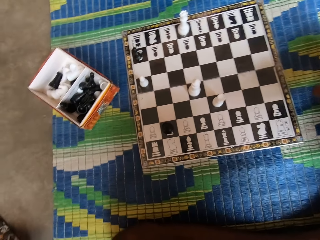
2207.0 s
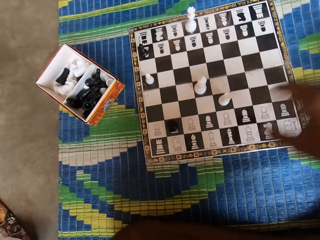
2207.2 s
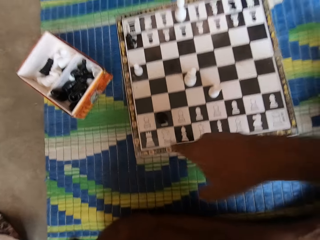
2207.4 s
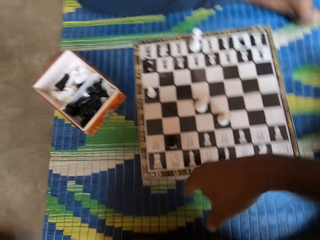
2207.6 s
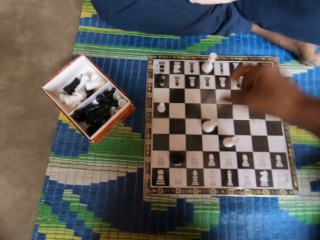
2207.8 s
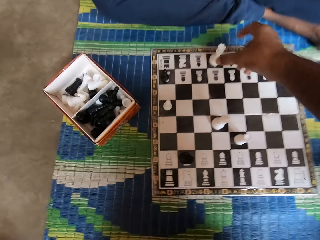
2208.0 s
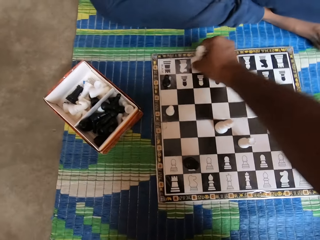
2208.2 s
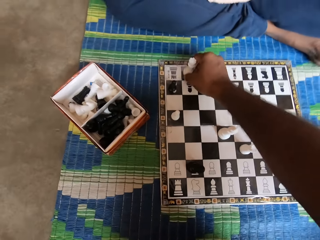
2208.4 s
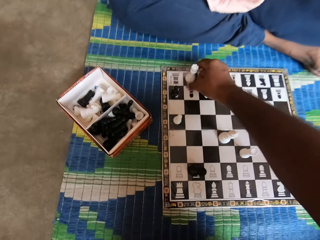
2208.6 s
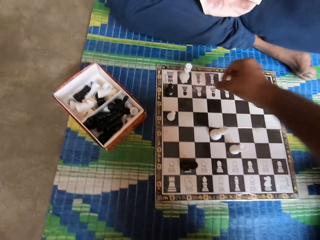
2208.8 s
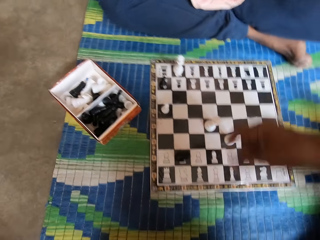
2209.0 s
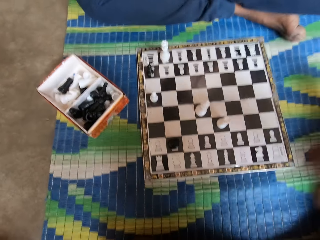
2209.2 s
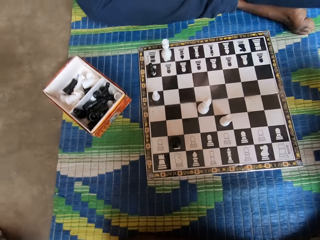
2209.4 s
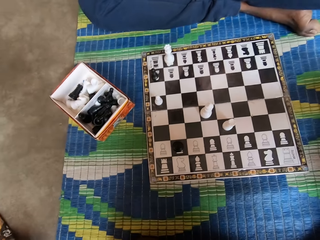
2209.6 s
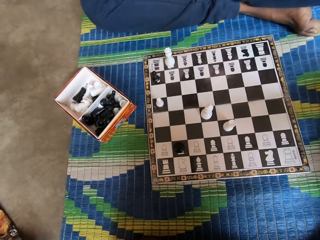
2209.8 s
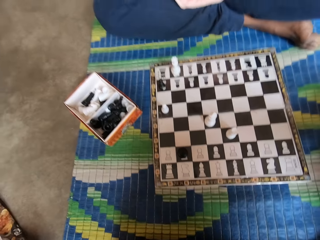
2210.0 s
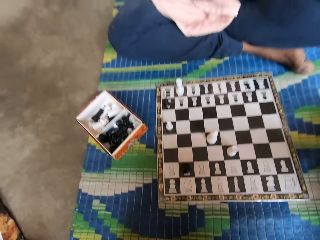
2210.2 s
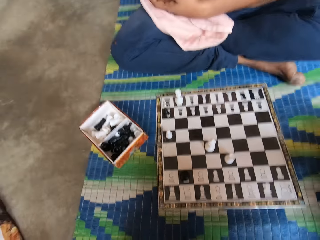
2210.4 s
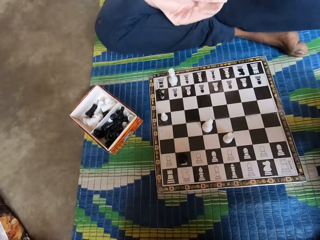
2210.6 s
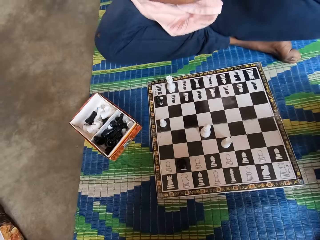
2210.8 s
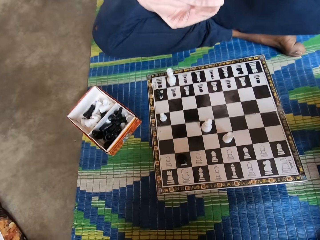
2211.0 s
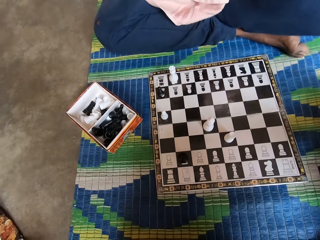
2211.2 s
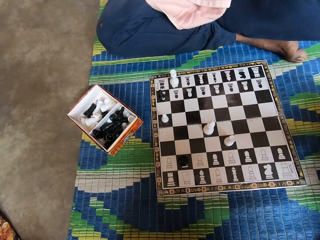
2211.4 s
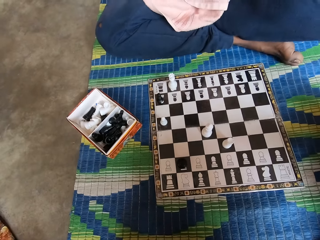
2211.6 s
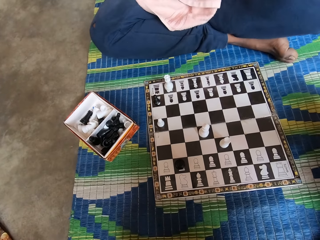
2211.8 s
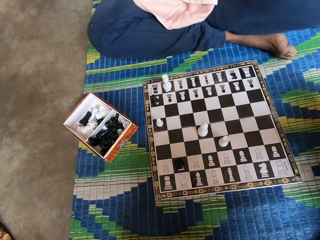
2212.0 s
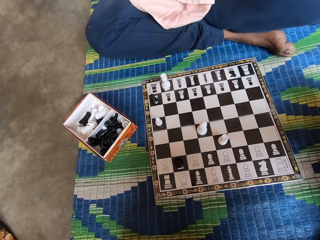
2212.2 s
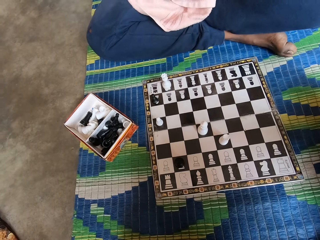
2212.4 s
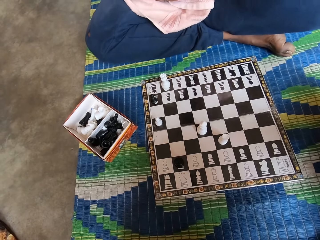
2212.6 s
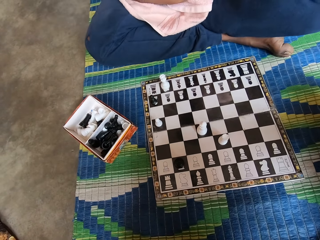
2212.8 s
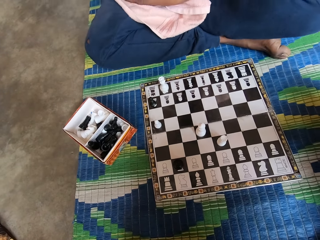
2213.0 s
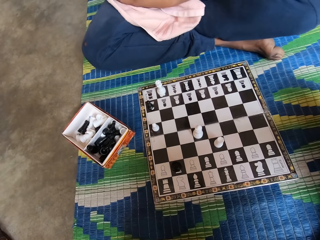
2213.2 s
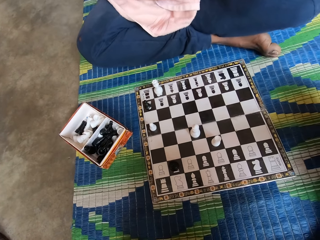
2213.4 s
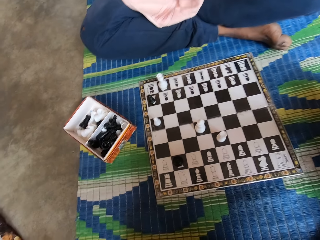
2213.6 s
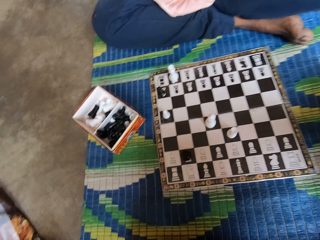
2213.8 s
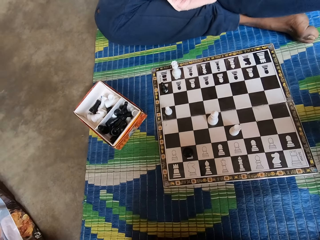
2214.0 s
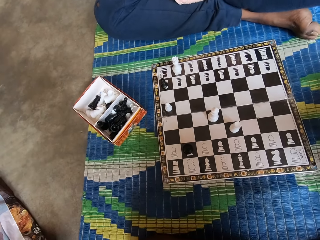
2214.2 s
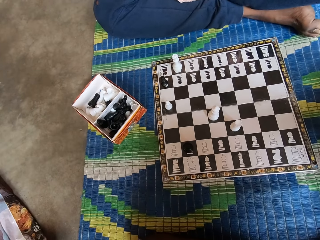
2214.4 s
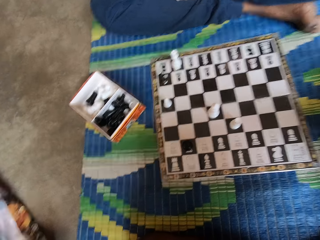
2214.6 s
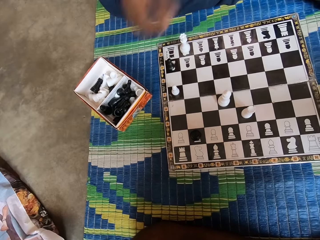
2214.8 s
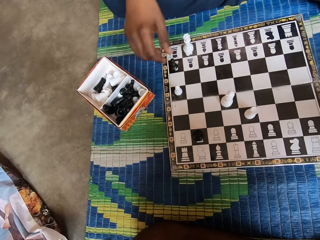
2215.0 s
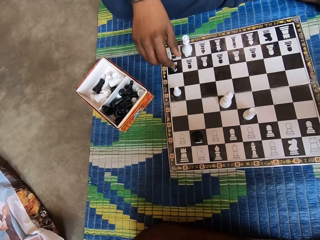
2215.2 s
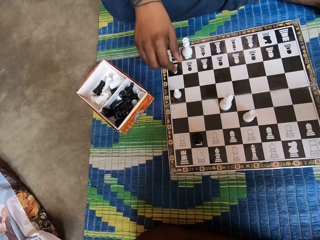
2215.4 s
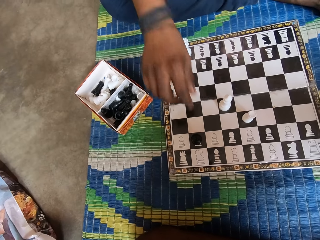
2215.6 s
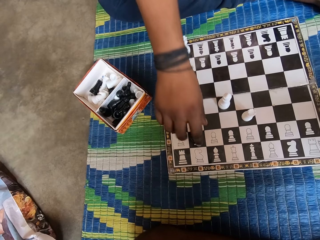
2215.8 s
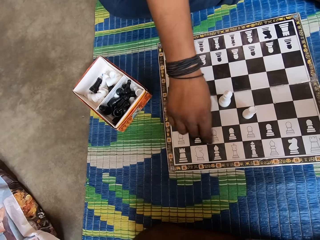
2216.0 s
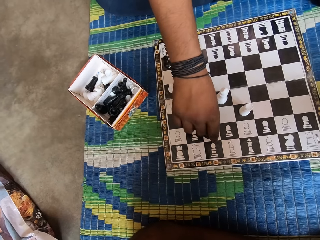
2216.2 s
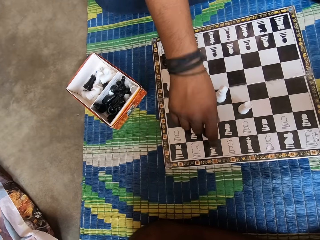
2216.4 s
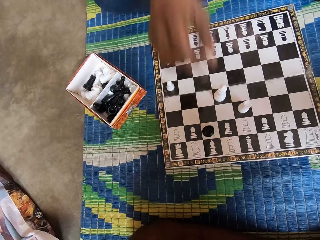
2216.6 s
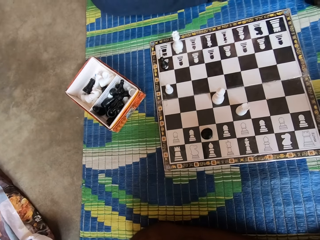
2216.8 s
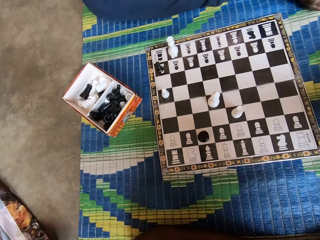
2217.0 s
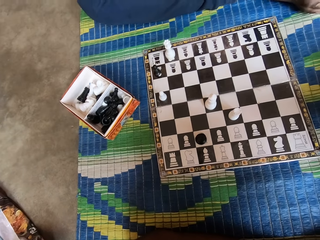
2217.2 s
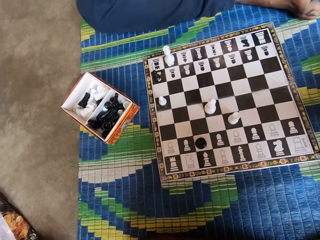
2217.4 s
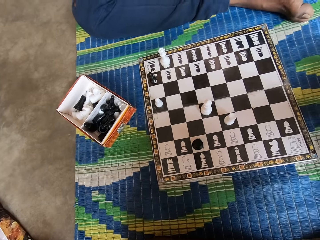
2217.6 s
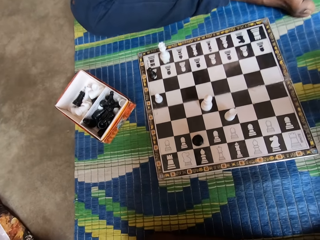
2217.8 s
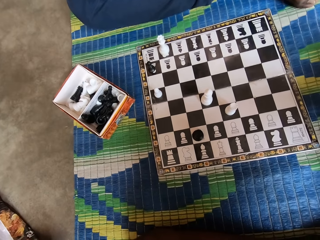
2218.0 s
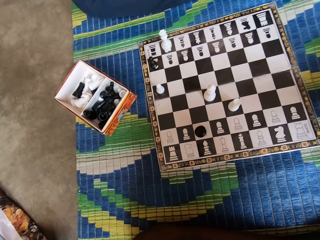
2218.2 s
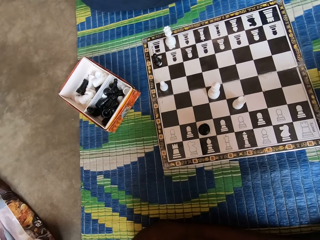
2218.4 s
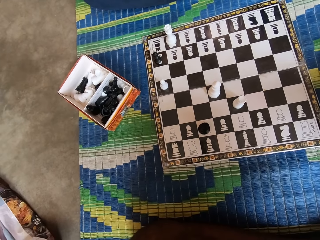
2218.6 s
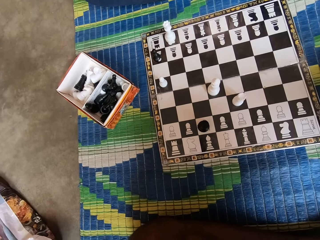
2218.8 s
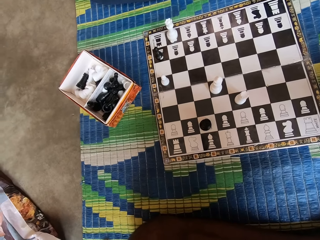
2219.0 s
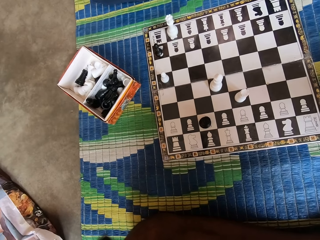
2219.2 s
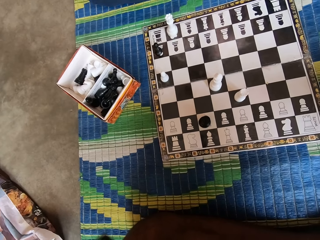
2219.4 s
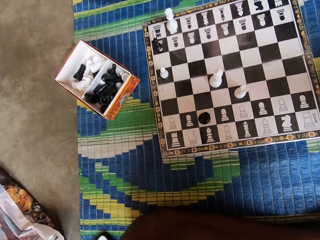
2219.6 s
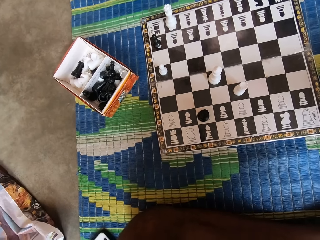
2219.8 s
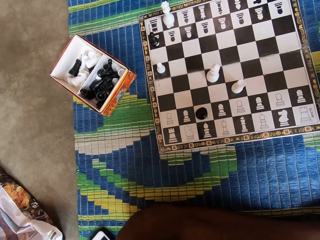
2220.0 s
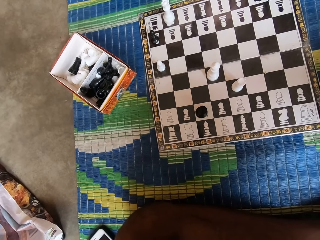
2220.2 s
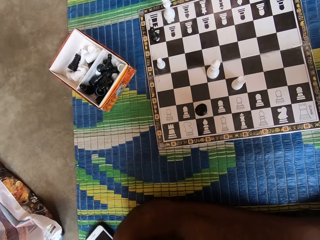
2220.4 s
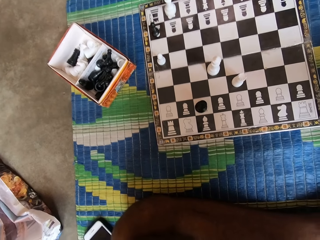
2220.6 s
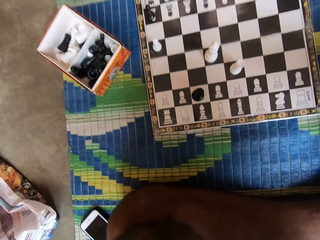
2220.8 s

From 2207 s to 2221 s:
The camera wearer points at the chess board. They talk to a man. They hold the chess piece, move the chess piece, and put the chess piece on the chess board. The man holds the chess piece and moves the chess piece.

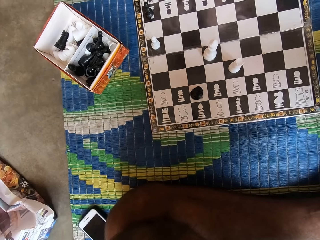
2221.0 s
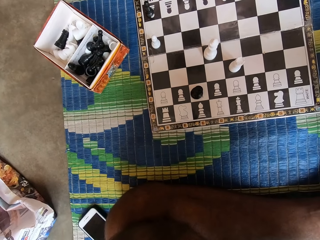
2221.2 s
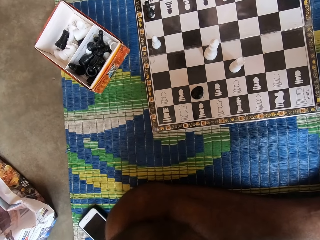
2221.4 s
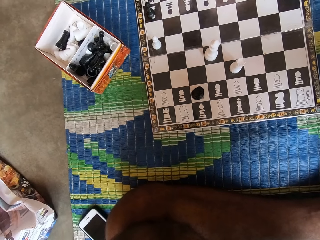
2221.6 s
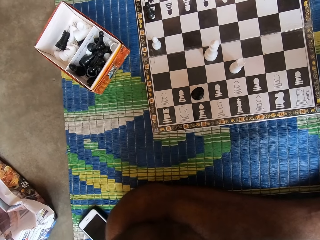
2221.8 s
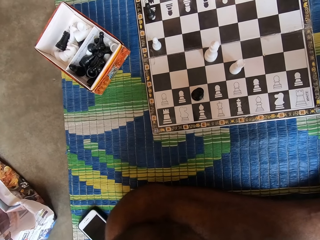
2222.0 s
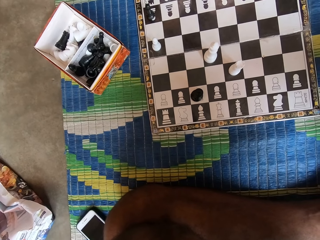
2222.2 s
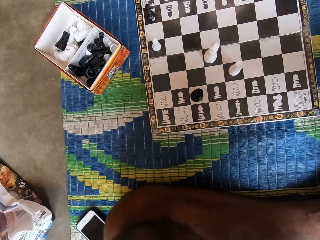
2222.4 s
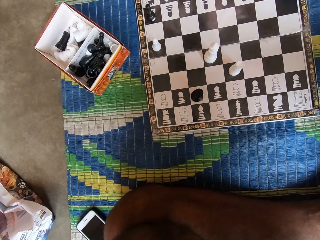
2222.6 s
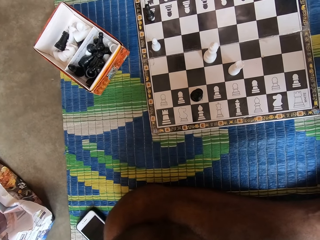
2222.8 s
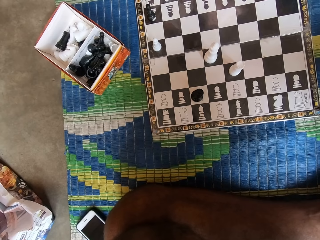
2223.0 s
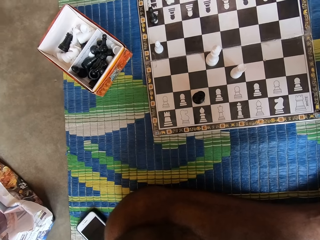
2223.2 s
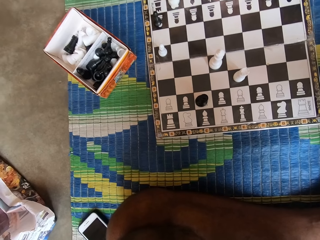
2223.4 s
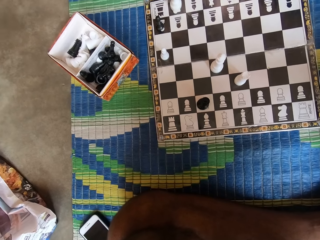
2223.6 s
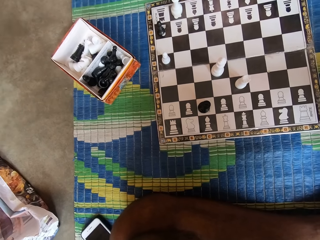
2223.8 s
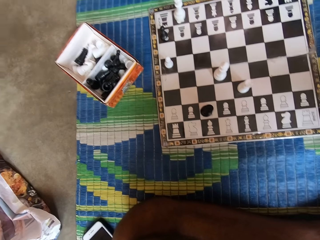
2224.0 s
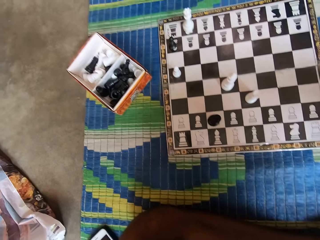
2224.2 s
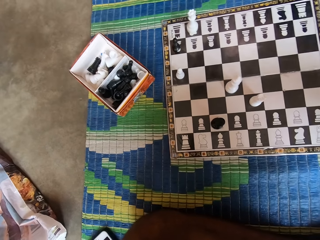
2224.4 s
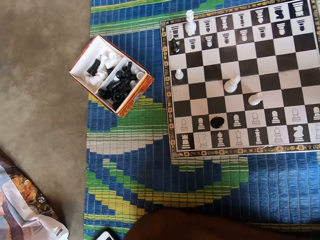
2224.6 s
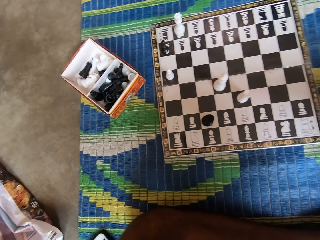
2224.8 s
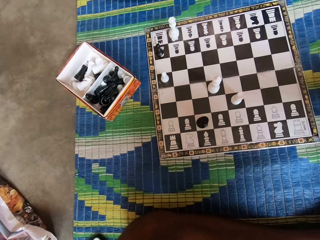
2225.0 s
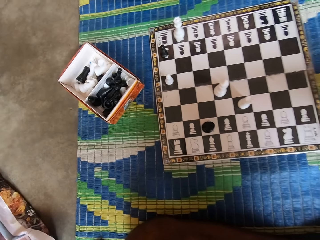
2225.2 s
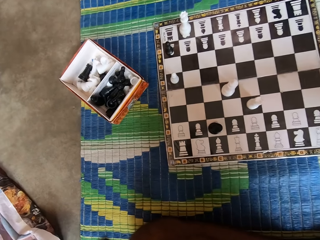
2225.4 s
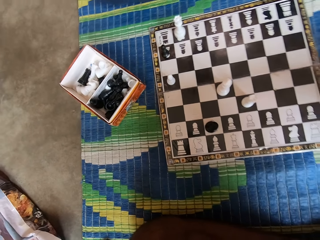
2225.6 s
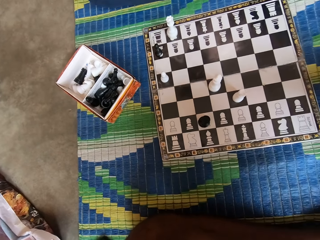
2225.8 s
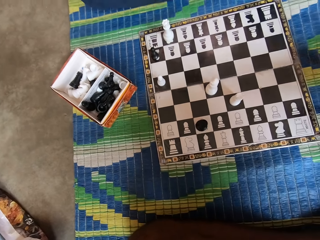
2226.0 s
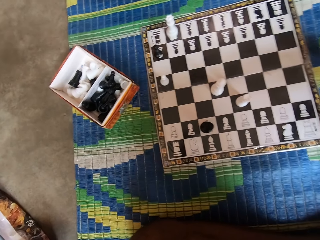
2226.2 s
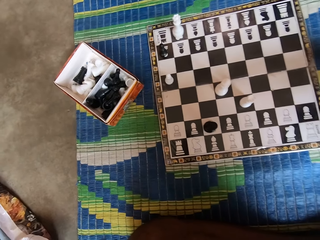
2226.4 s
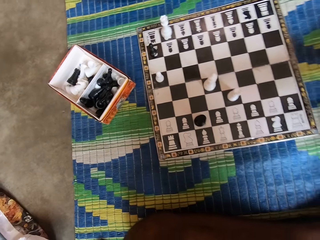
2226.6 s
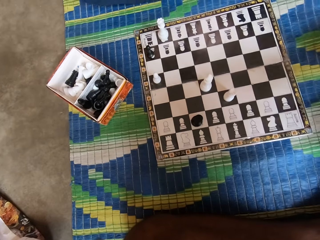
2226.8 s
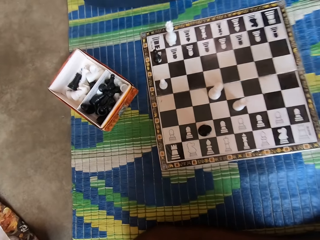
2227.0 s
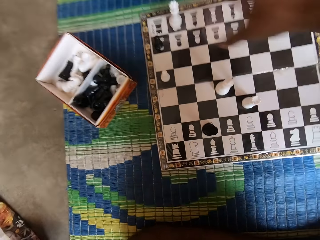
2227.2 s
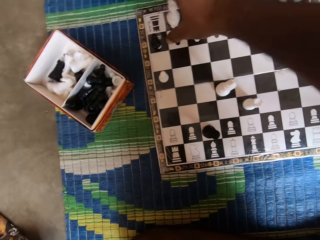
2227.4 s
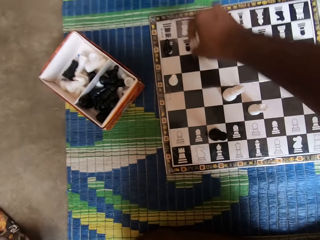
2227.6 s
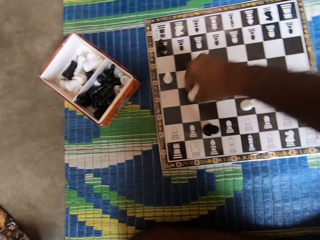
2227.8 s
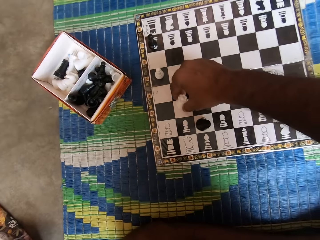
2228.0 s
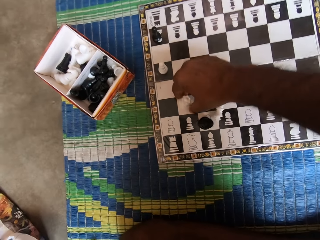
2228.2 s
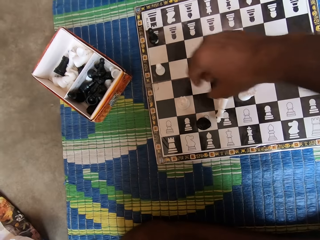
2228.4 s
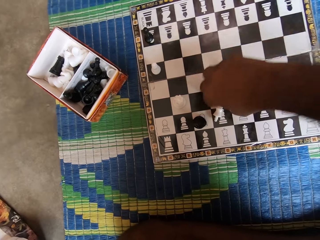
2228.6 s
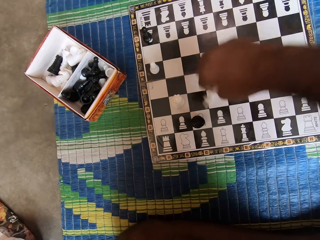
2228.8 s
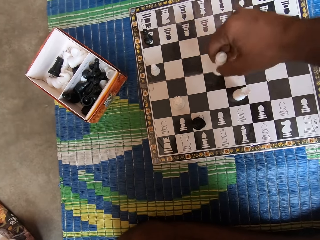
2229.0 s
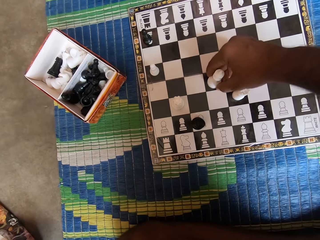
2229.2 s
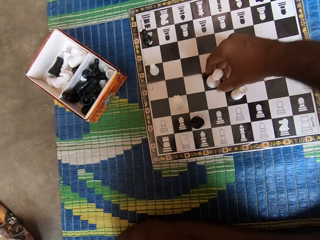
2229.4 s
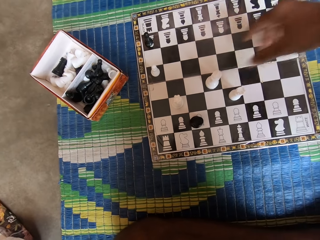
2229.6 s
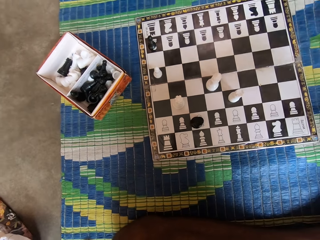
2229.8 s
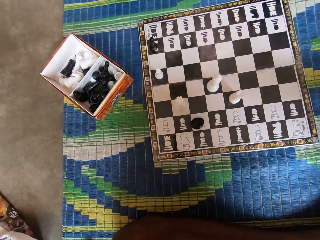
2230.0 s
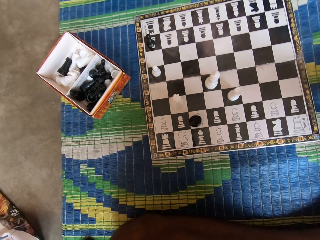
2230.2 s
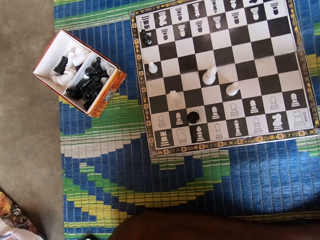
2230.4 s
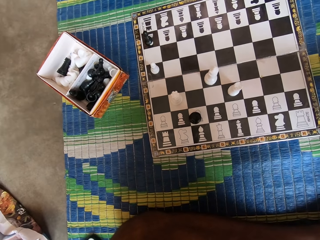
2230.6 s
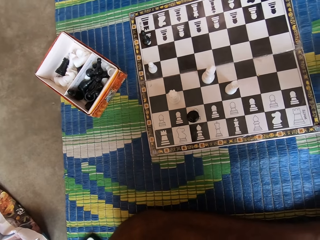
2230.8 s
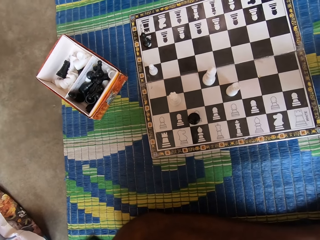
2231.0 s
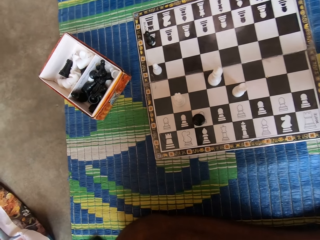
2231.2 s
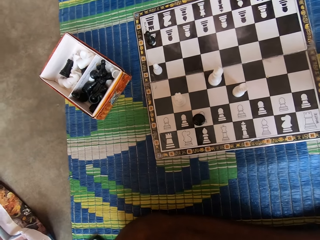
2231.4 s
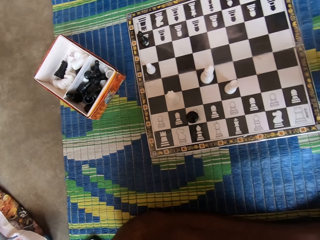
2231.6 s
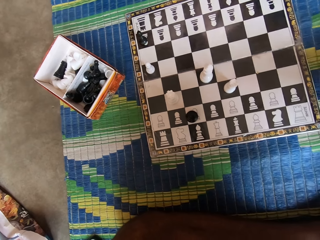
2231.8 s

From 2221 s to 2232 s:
The camera wearer holds the chess piece, moves the chess piece, and puts the chess piece on the chess board. They knock down the chess piece on the chess board. They pick up the chess piece. They drop the chess piece on the chess board. They put the chess piece upright on the chess board.
